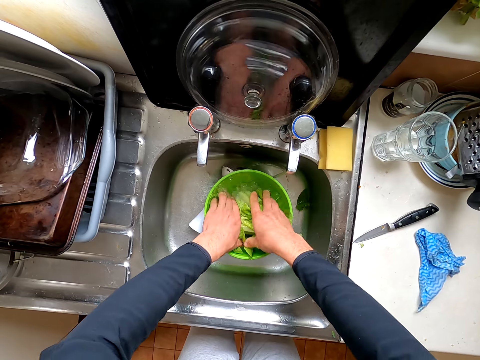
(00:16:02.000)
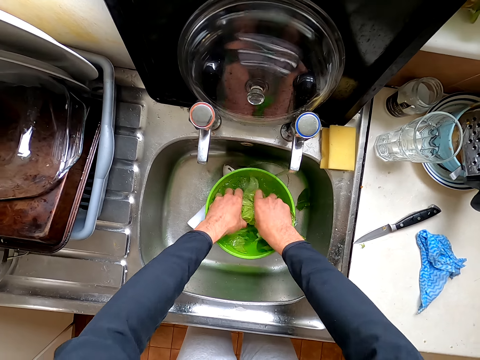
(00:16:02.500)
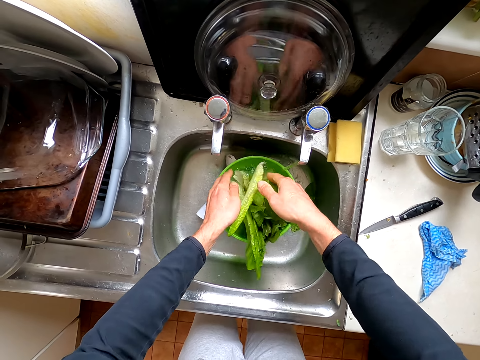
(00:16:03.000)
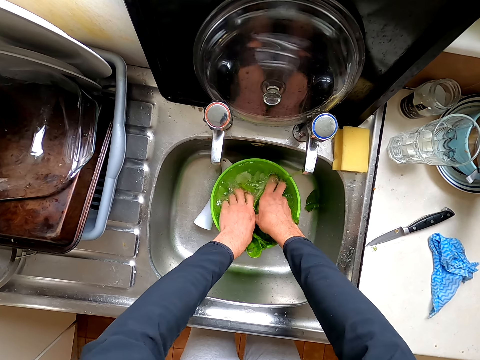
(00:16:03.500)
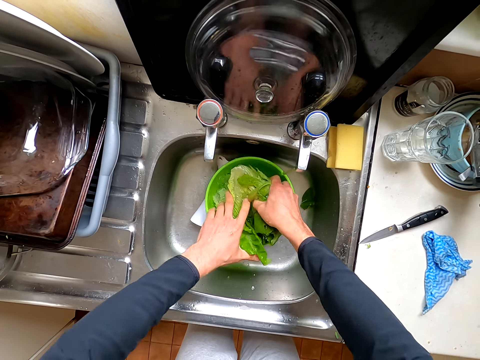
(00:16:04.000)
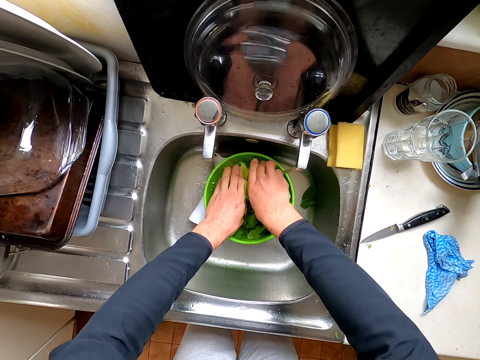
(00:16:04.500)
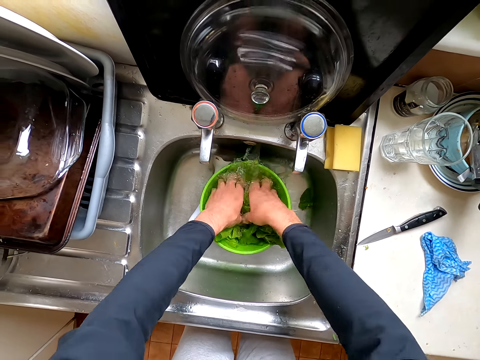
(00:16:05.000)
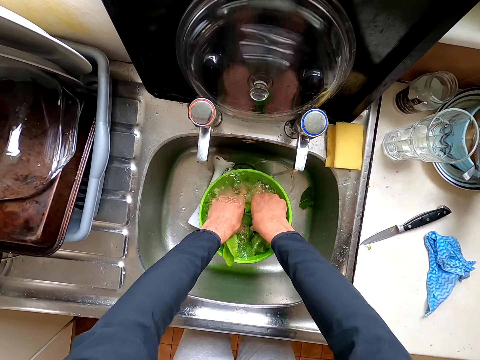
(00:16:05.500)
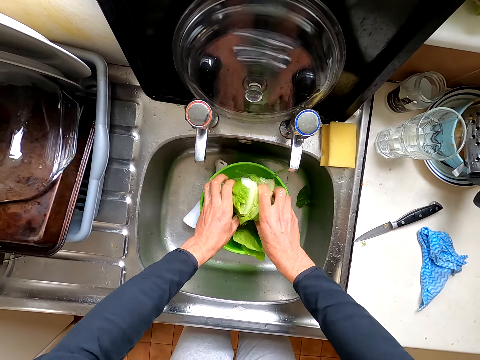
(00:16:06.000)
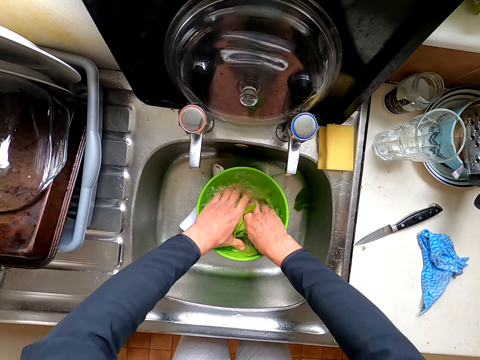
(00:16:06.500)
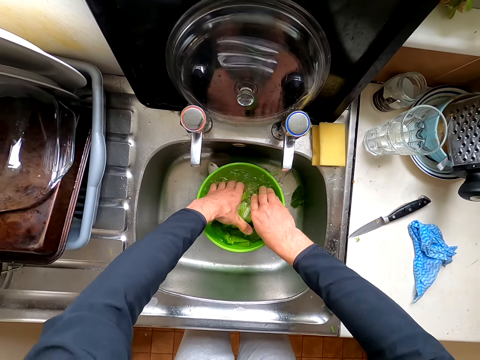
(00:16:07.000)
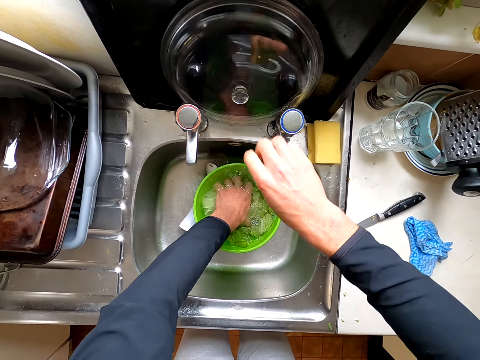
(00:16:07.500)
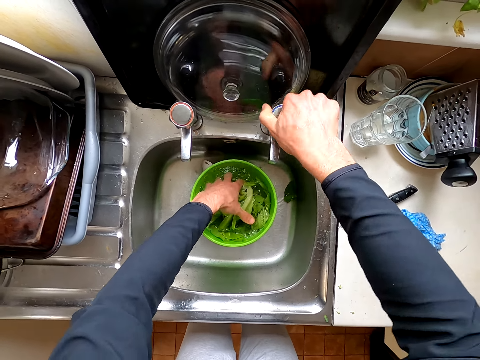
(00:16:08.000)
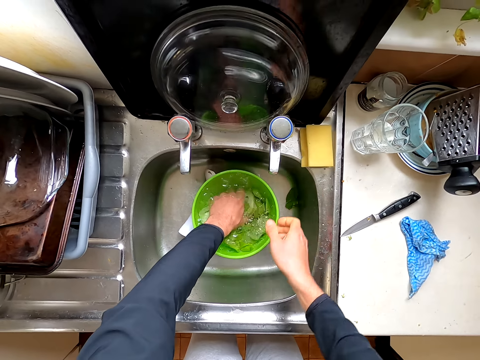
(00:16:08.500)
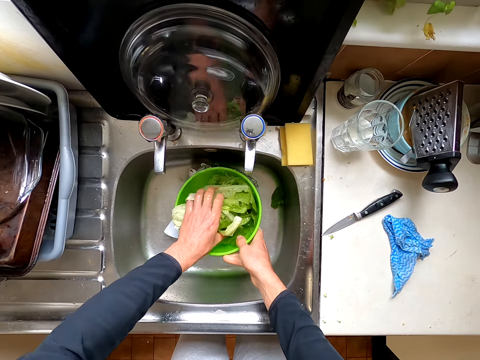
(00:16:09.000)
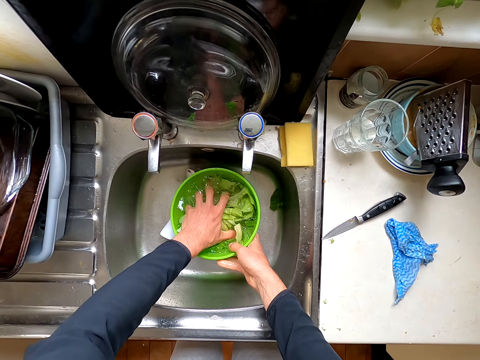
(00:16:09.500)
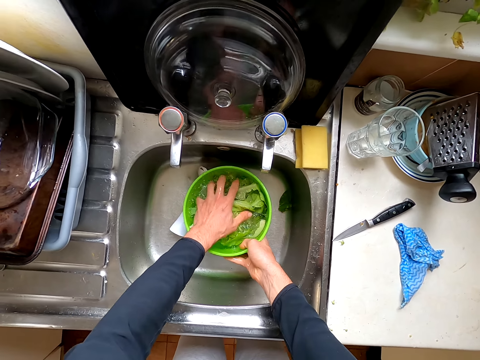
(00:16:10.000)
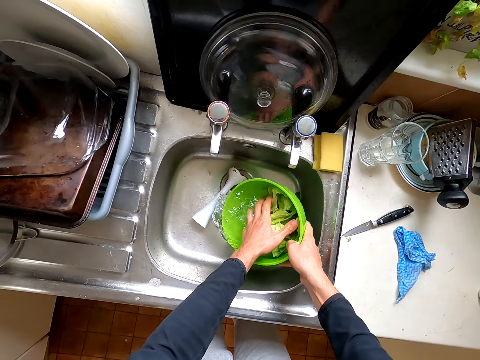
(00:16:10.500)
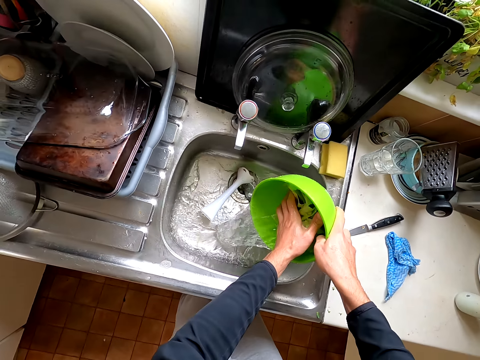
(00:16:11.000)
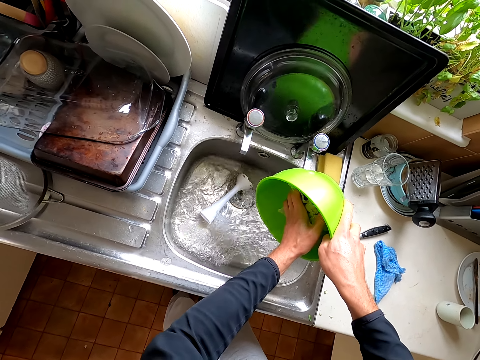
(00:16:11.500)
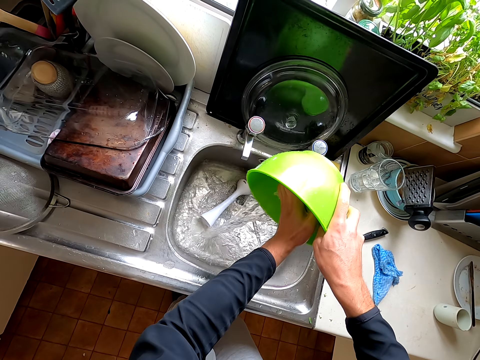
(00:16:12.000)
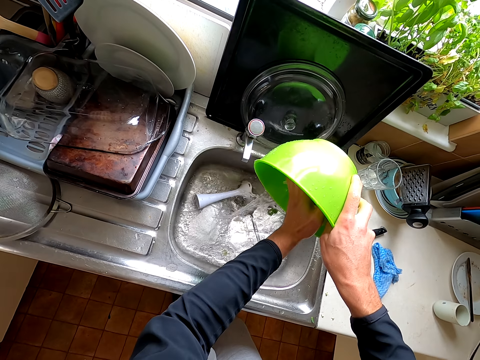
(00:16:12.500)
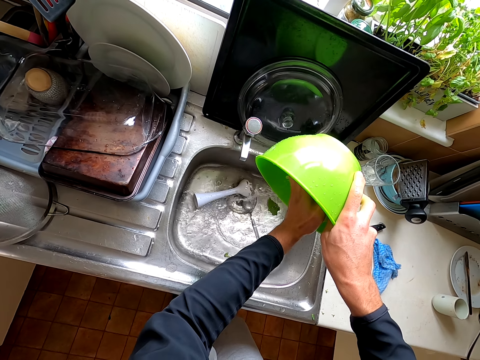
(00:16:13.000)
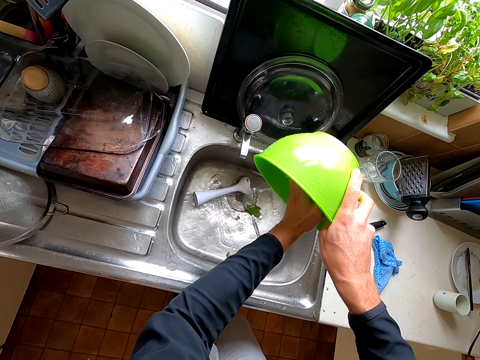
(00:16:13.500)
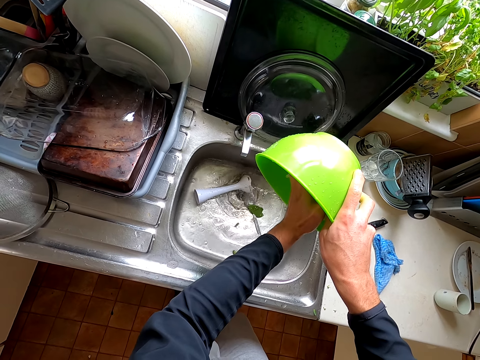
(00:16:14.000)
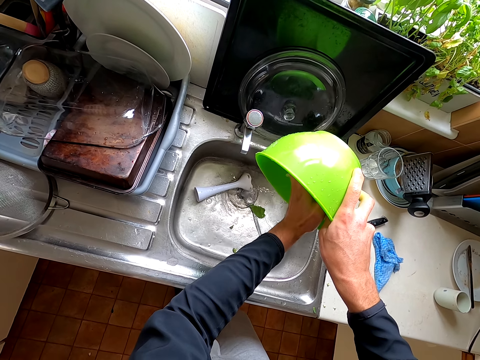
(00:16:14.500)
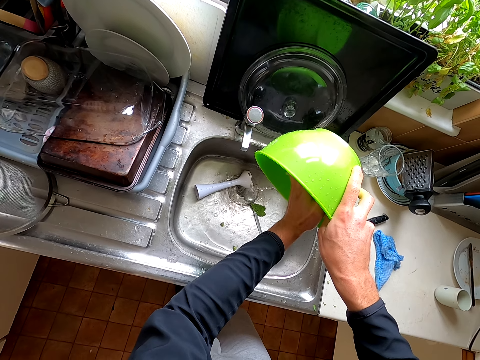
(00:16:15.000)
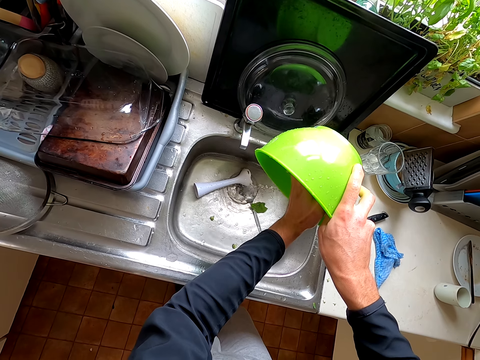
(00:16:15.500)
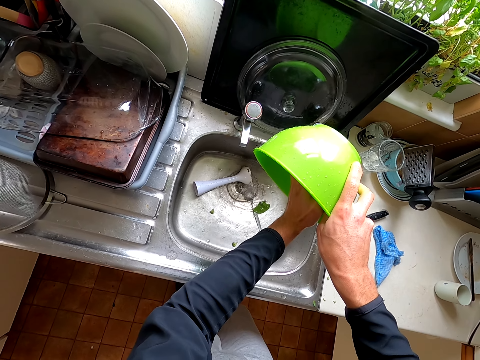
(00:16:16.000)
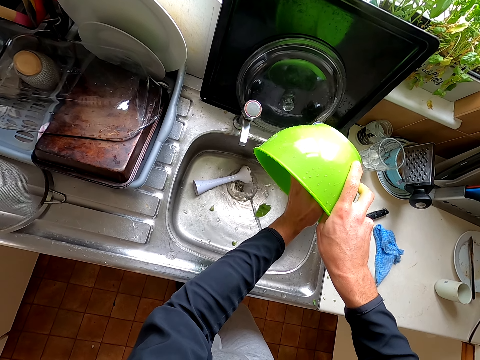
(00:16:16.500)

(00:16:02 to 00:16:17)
The camera wearer closes the tap. They wash the lettuce leaves. They pour the water in the sink.

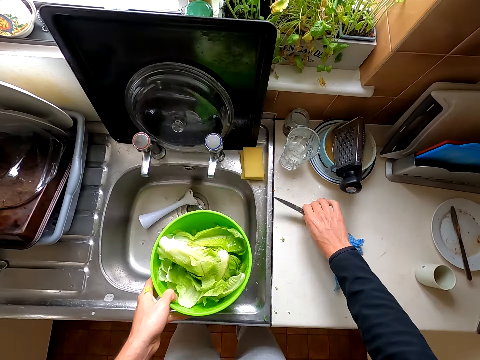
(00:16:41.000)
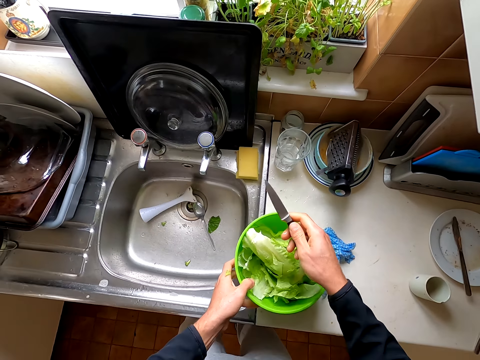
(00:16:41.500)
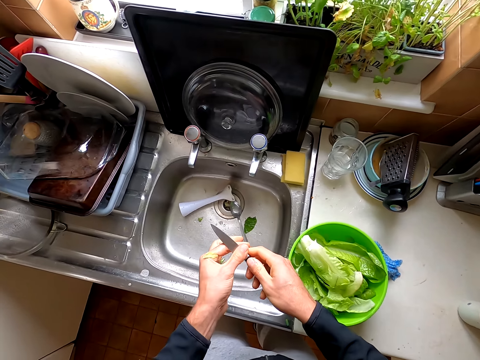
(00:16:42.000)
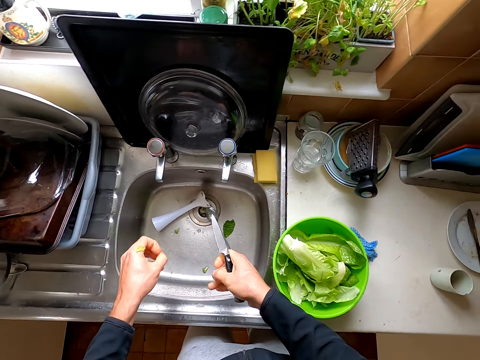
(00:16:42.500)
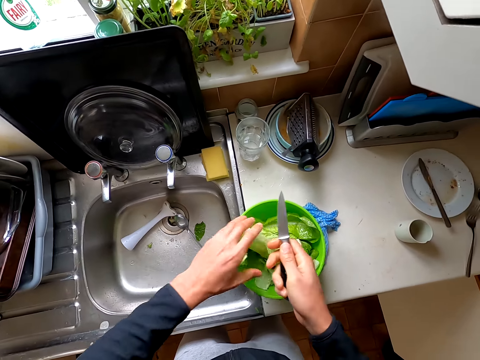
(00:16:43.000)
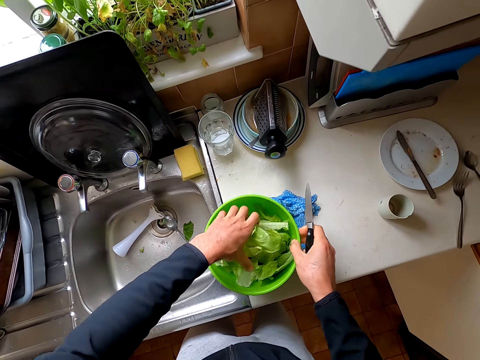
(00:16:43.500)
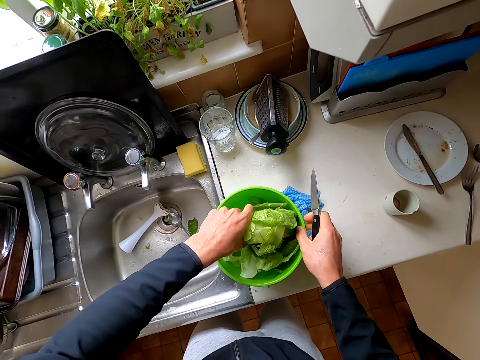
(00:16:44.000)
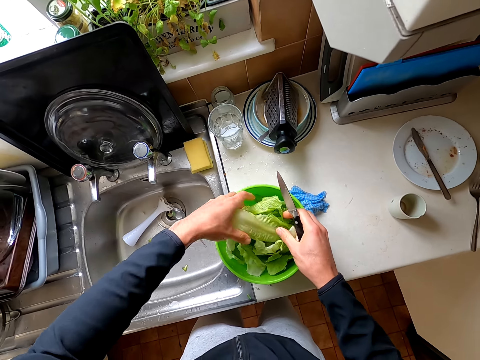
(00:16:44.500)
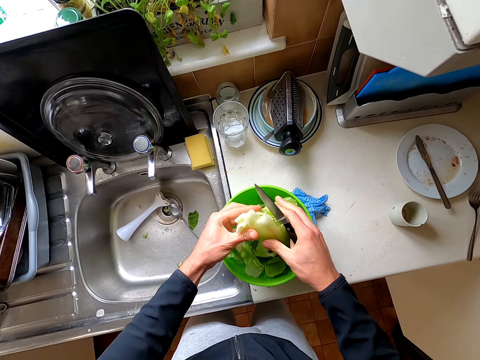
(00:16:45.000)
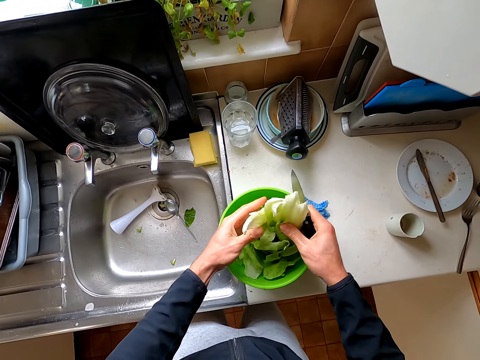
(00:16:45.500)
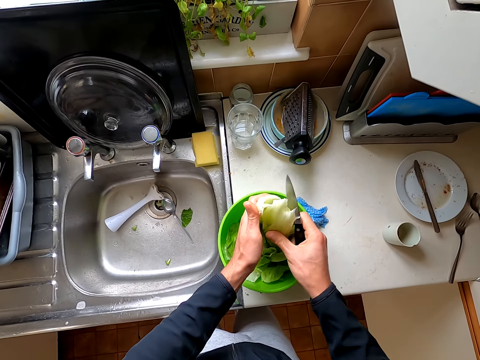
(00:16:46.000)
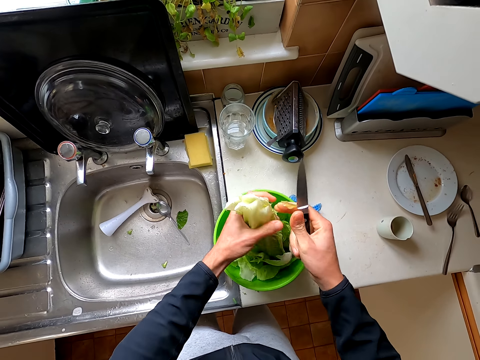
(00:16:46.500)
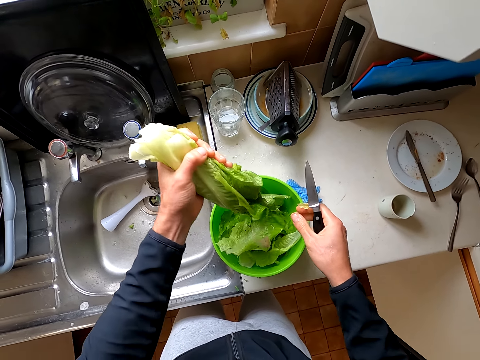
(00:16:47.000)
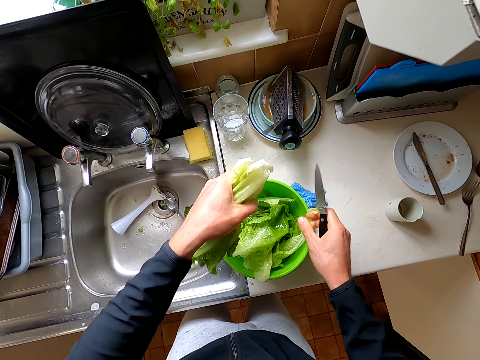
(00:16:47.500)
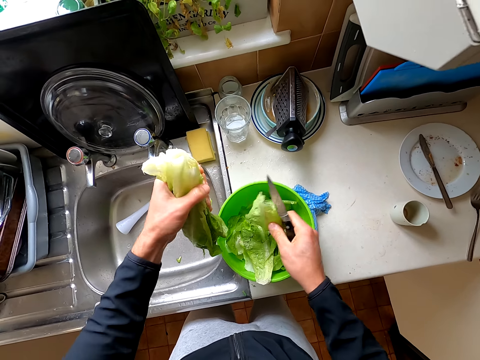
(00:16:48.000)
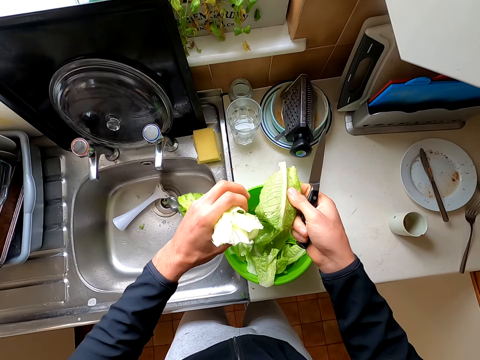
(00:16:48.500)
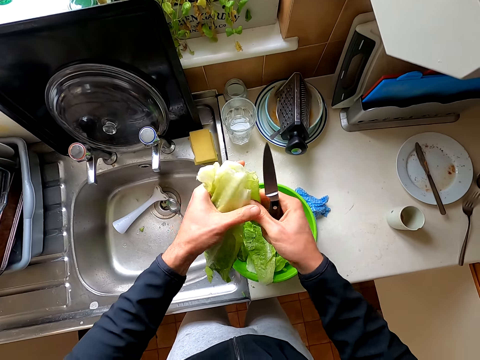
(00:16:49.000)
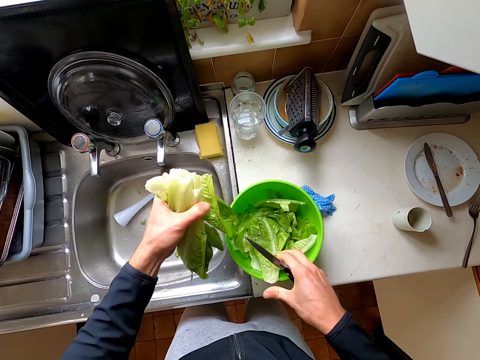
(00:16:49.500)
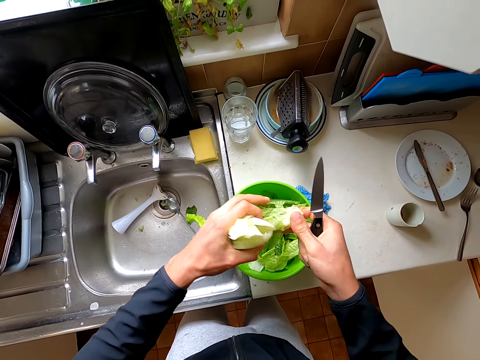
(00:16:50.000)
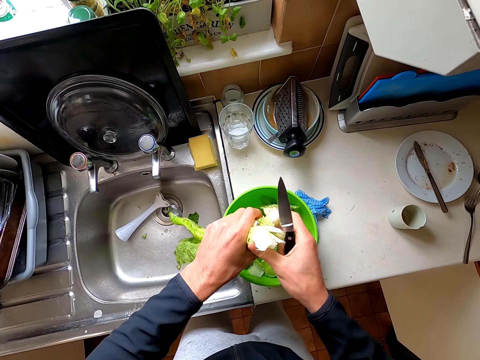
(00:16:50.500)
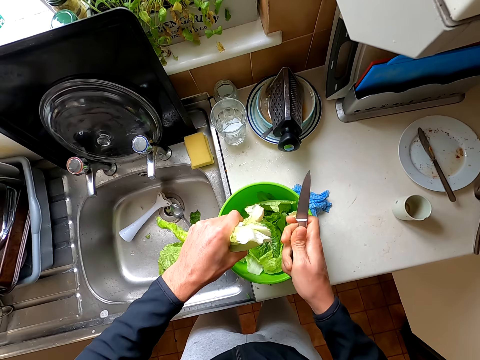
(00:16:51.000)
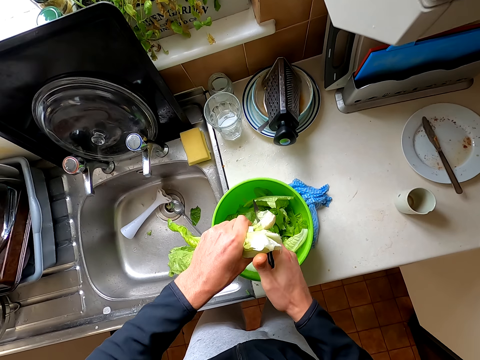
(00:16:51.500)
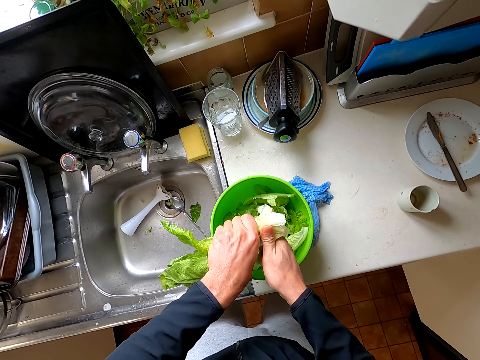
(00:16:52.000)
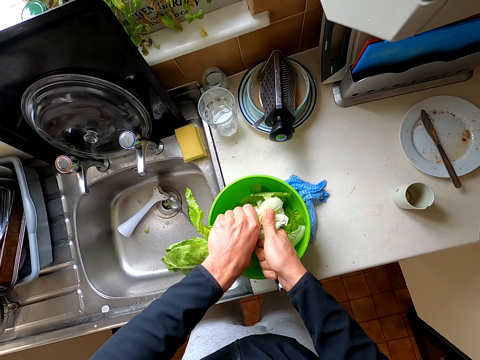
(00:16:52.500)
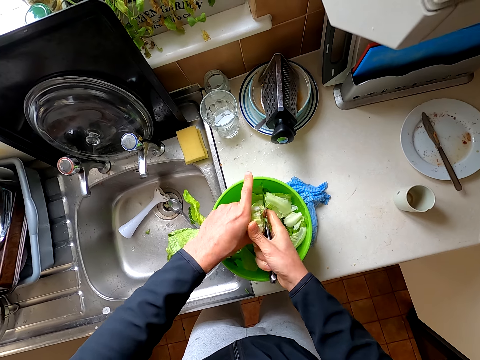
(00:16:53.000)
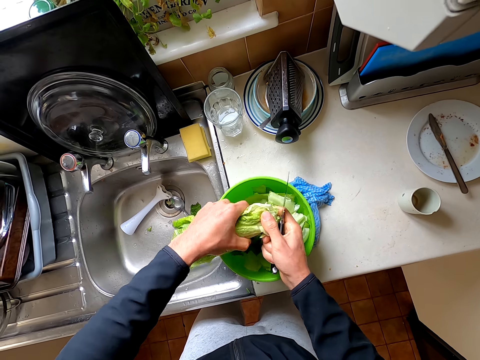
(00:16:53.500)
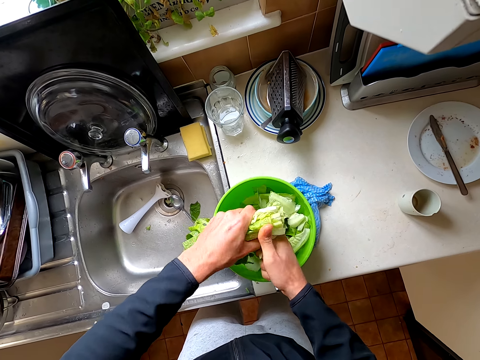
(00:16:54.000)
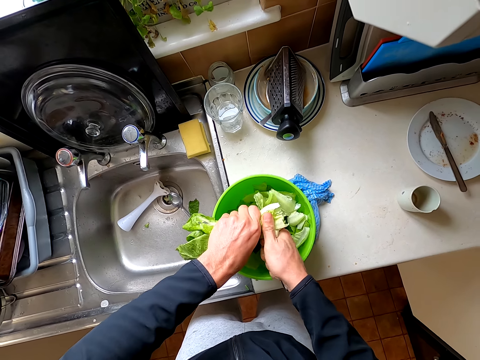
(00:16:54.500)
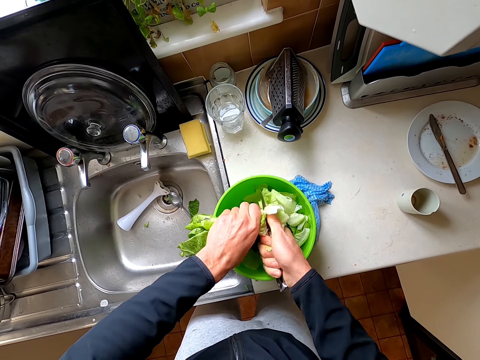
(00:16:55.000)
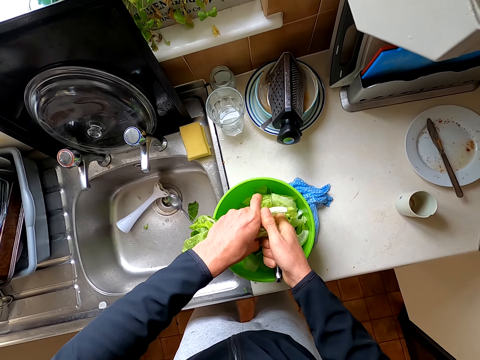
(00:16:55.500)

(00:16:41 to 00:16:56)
The camera wearer picks up the knife from the table. They put the bowl on the table. They wipe the knife. They hold the lettuce leaves. They remove the lettuce from the bowl. They pick the leaf. They hold the lettuce leaves. They cut the lettuce into pieces with the knife.
